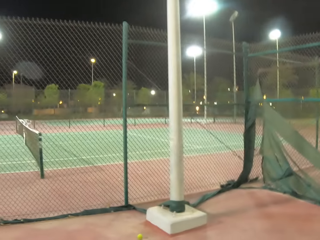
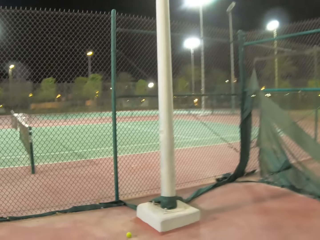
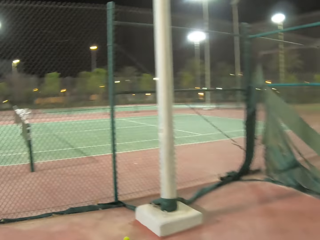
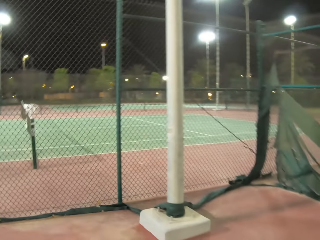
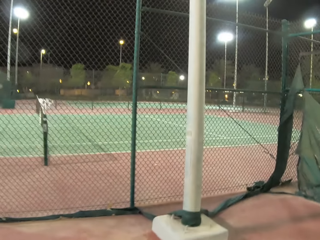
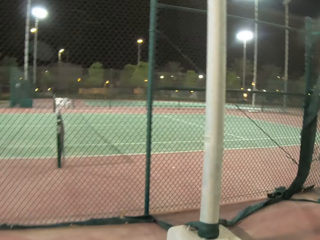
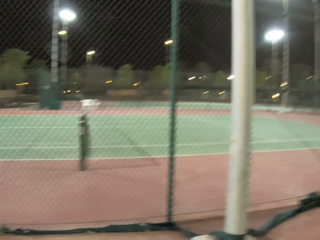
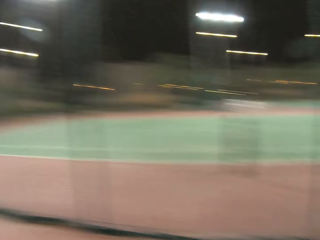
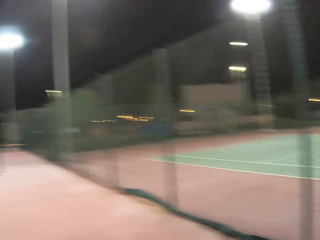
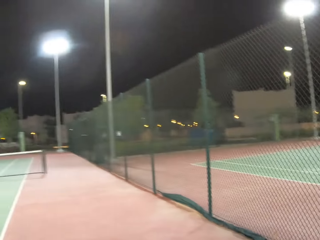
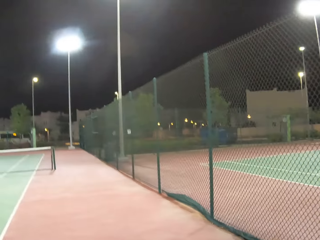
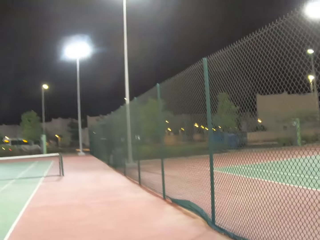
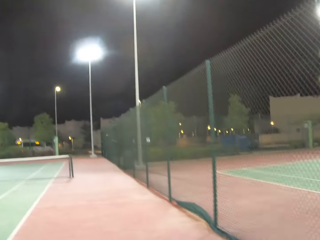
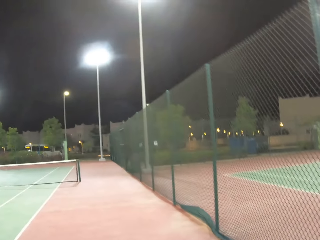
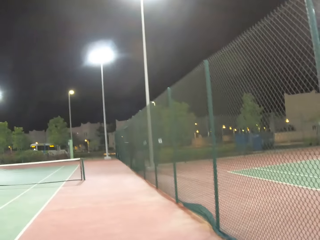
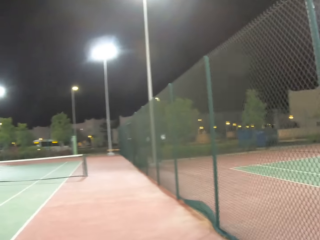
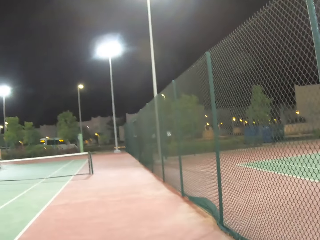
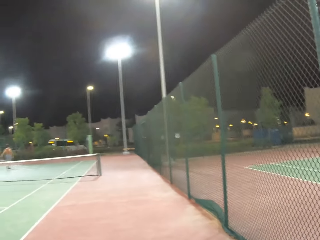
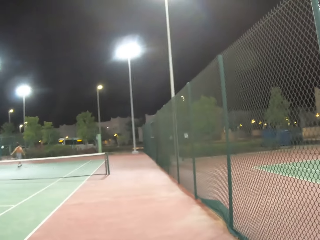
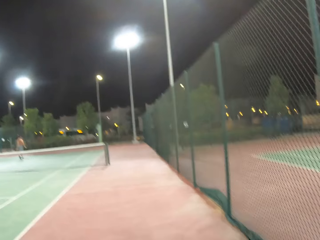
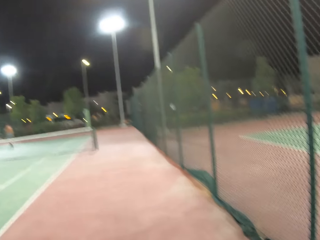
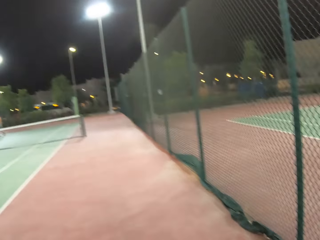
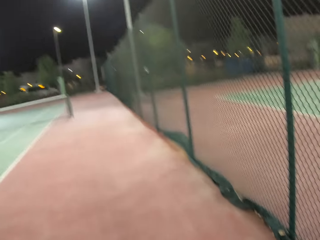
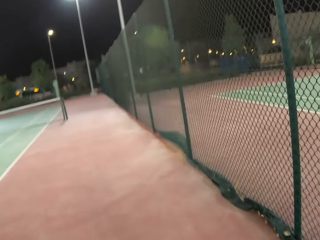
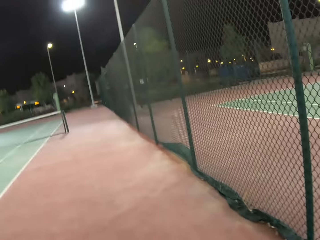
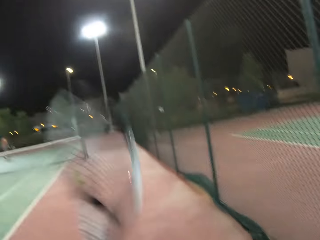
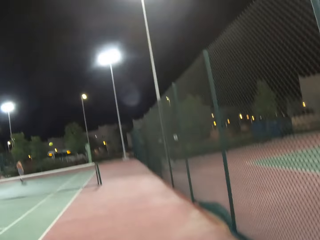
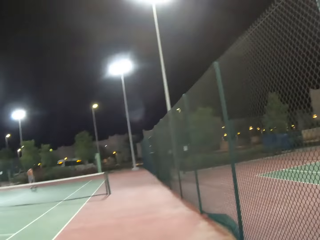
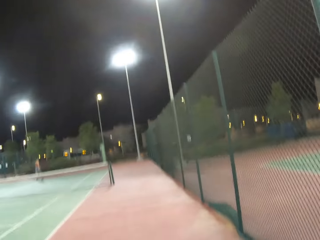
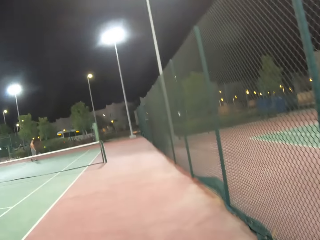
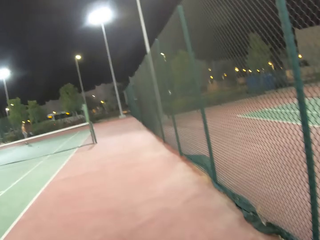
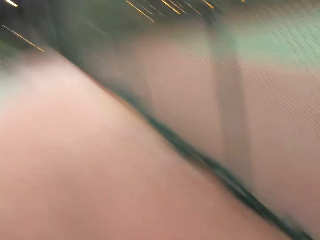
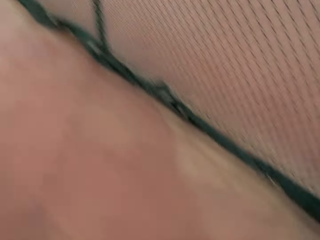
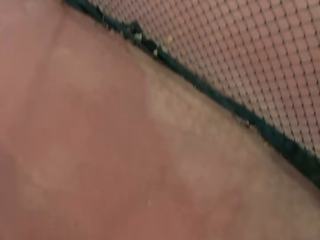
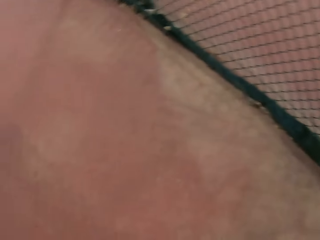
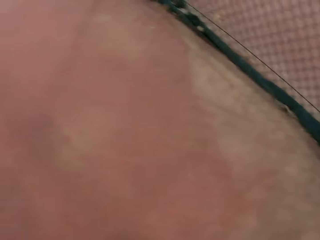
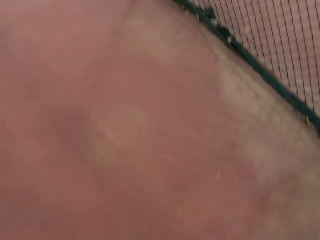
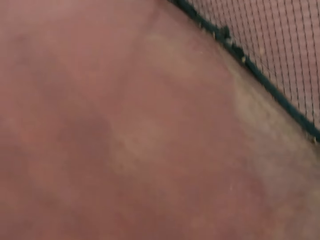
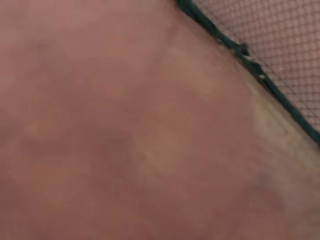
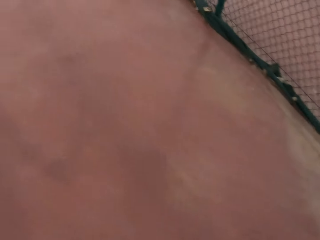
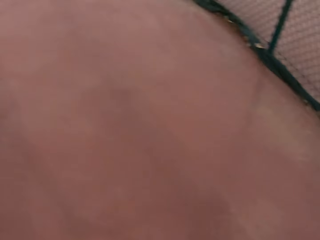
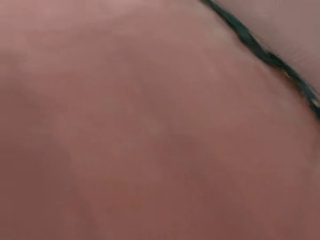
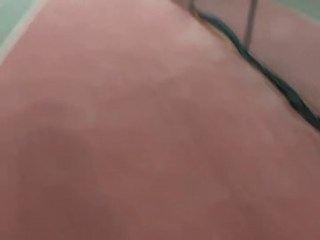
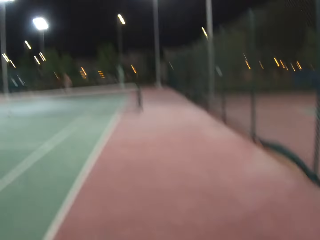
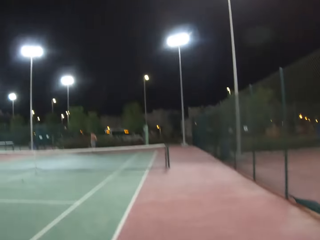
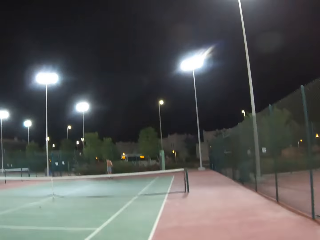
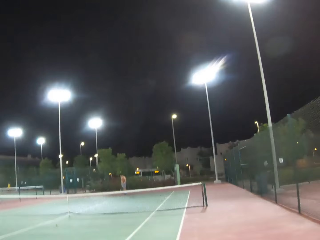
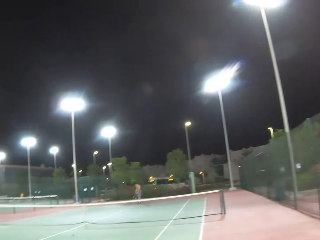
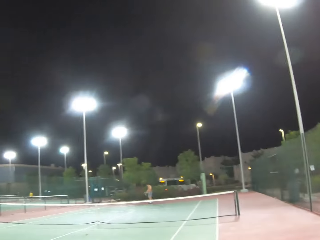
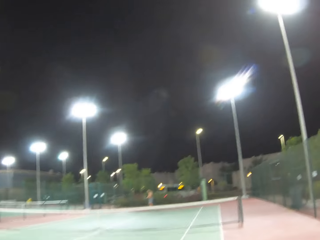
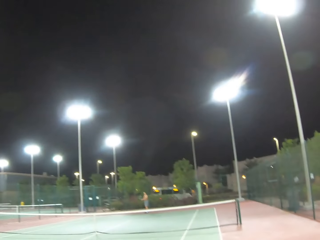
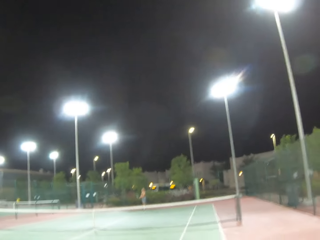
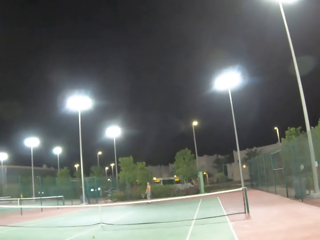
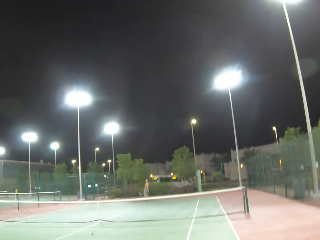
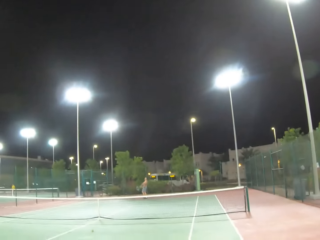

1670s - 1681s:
The camera wearer walks around in a tennis court. A person walks around in the tennis court. The camera wearer walks around in the tennis court.

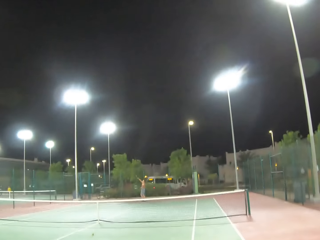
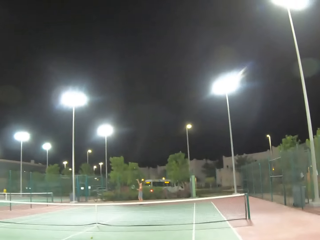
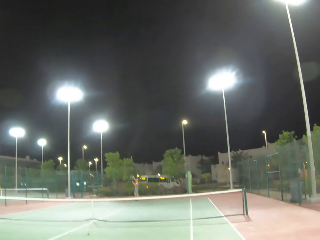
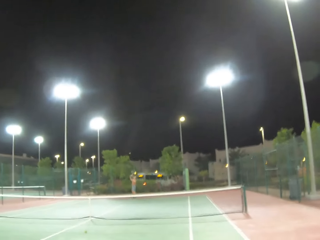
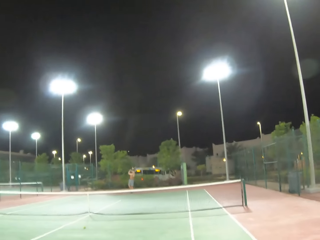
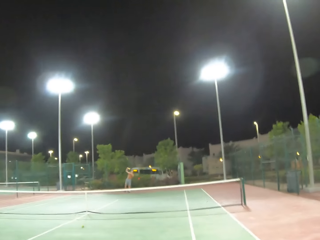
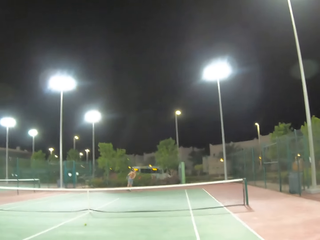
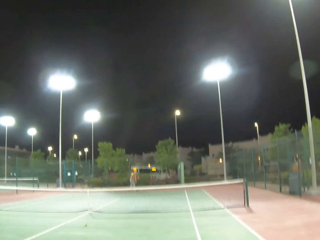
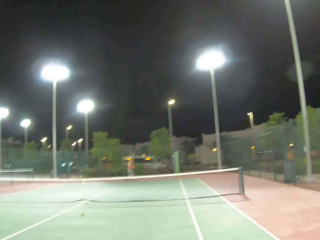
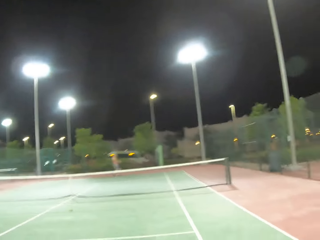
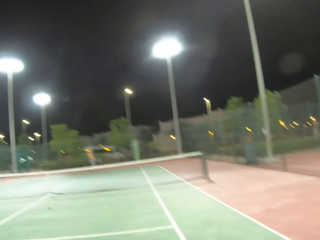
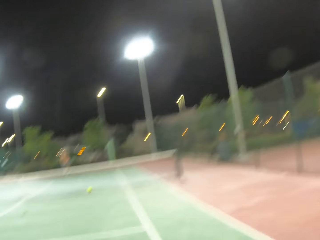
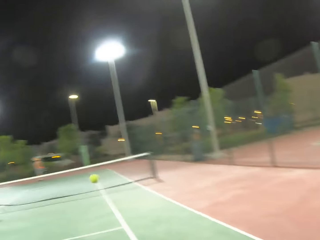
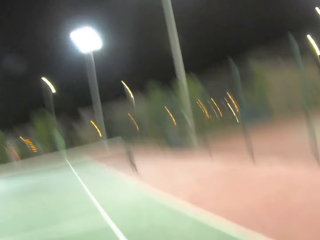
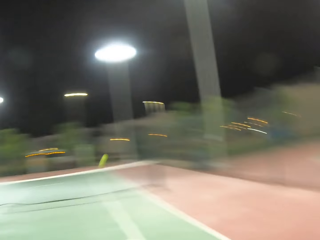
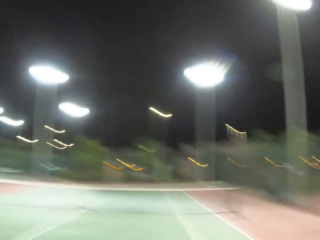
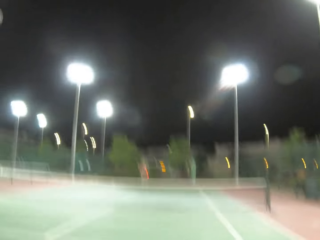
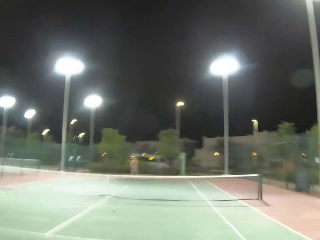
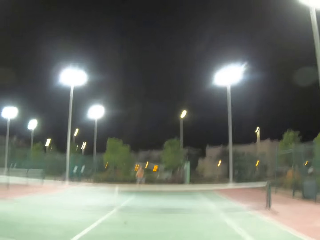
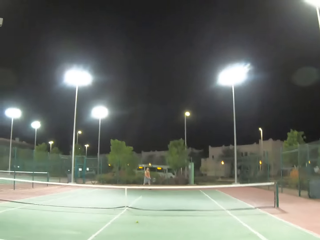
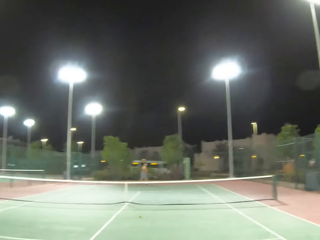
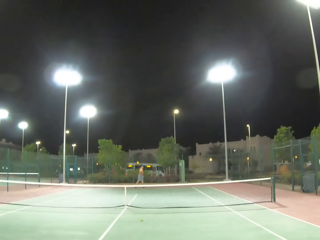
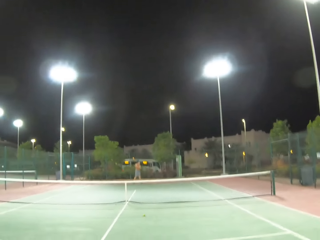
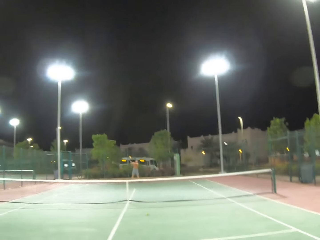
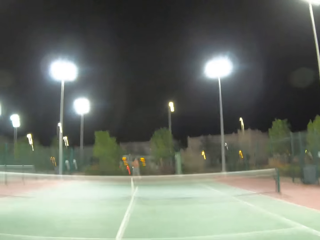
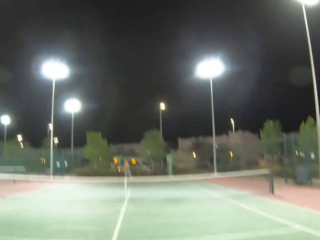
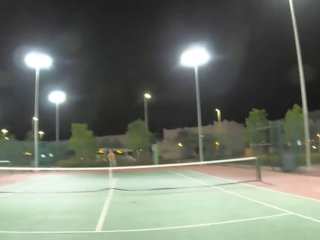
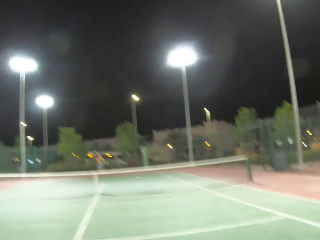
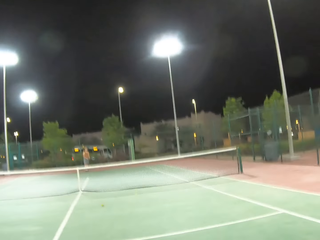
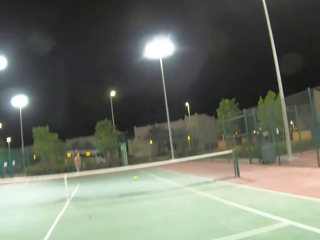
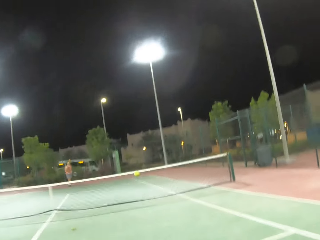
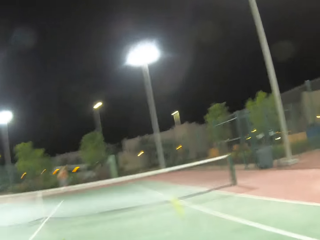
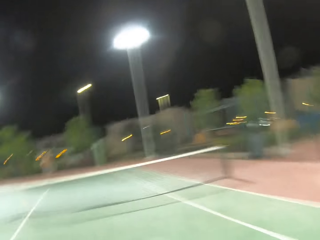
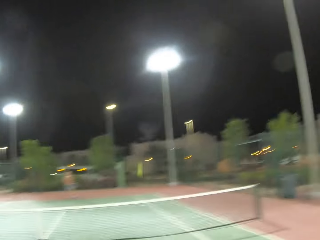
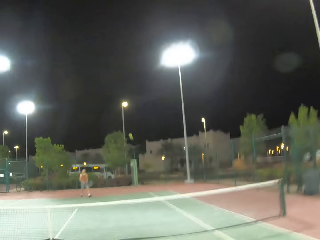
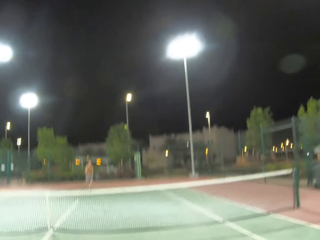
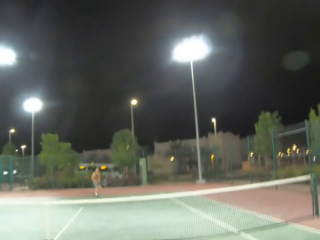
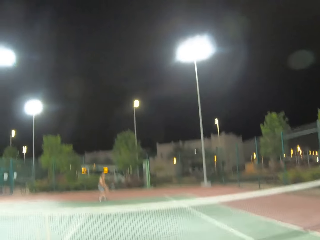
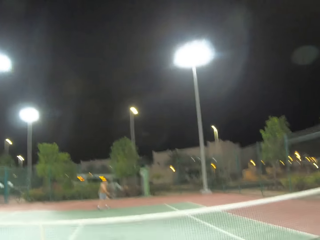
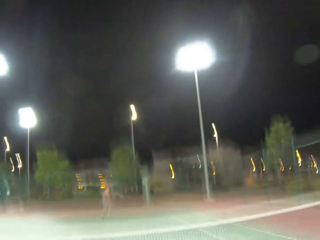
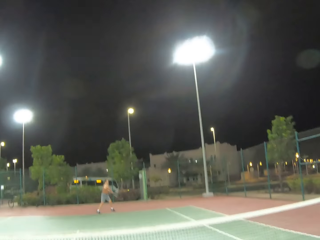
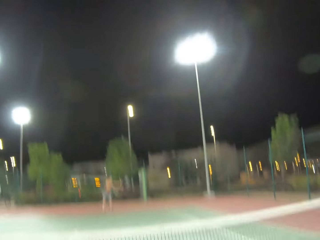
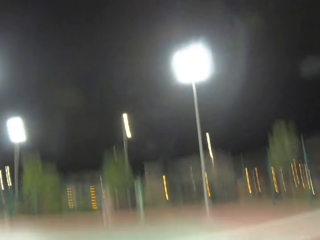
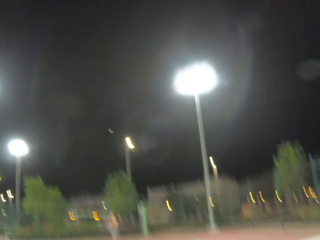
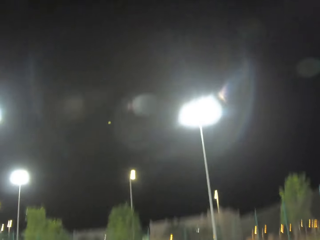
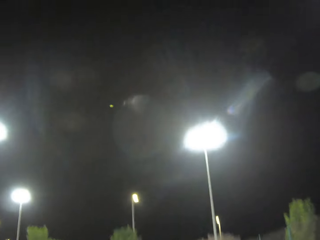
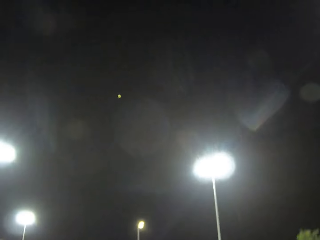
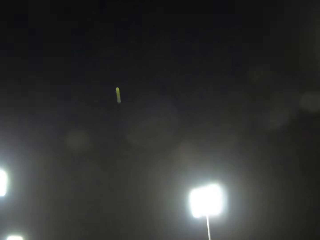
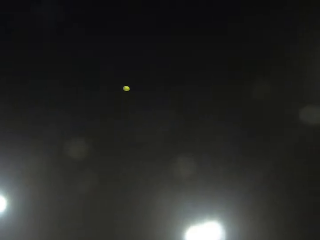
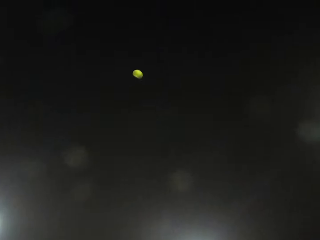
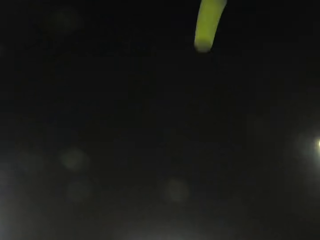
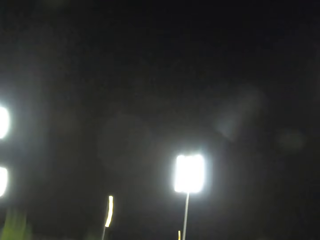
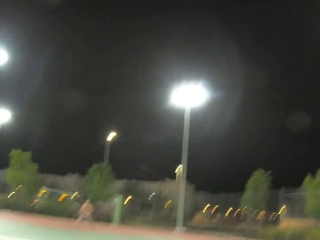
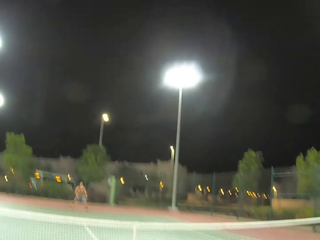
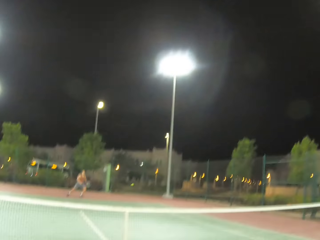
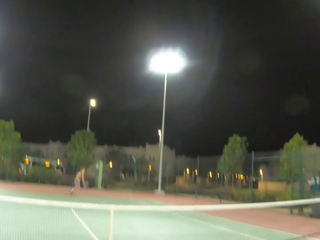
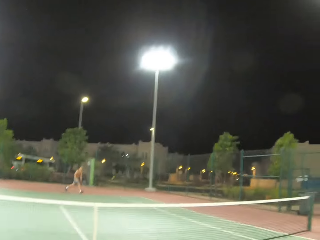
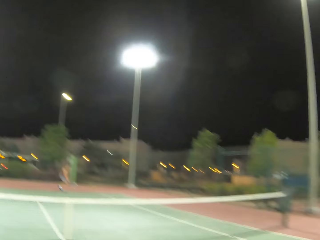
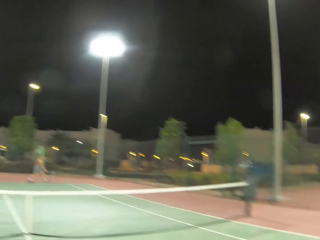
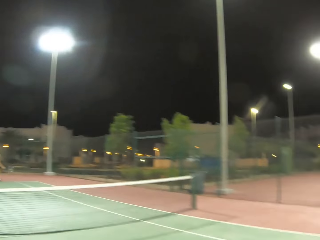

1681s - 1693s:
A person serves a tennis ball in the tennis court. The camera wearer plays tennis with the person.
